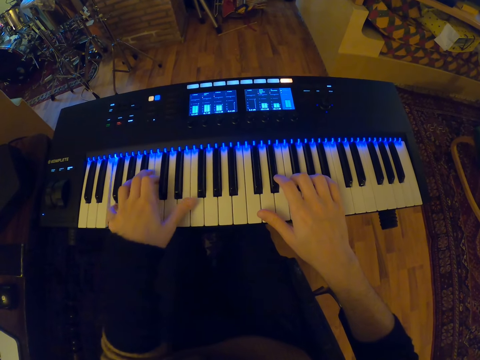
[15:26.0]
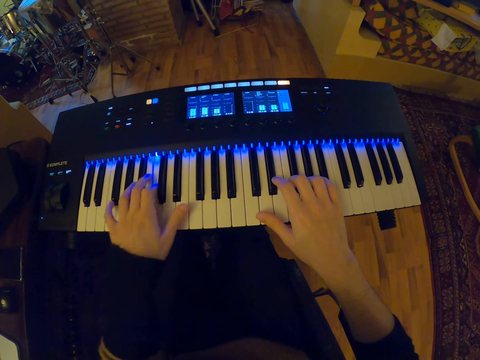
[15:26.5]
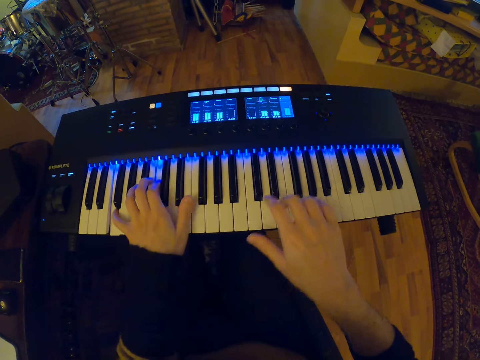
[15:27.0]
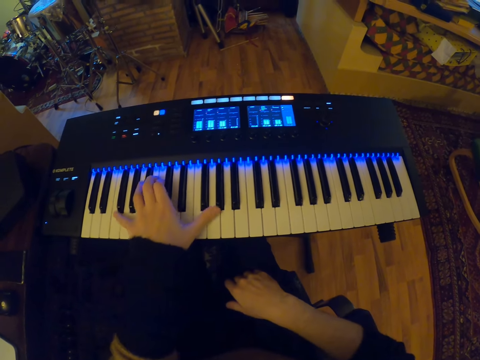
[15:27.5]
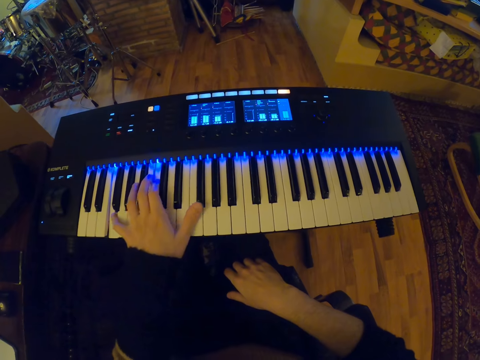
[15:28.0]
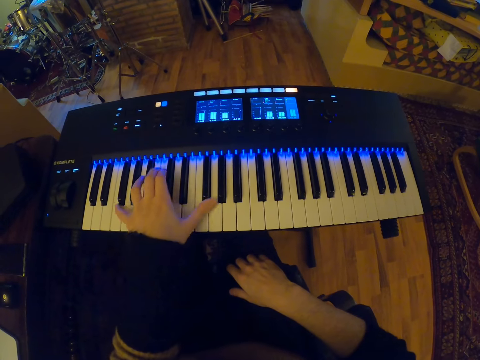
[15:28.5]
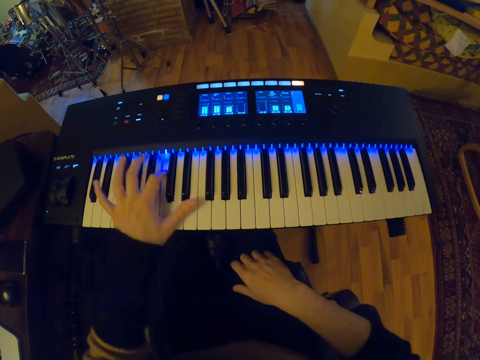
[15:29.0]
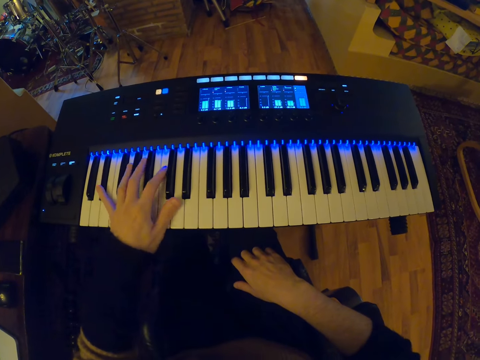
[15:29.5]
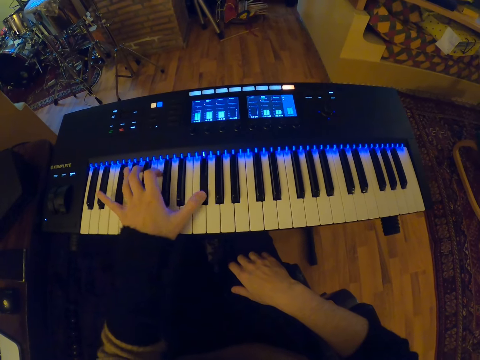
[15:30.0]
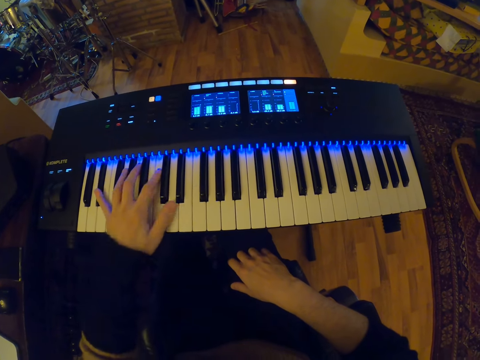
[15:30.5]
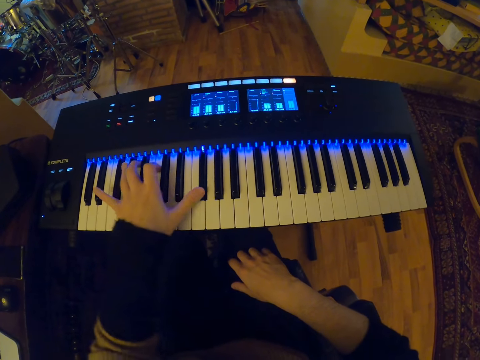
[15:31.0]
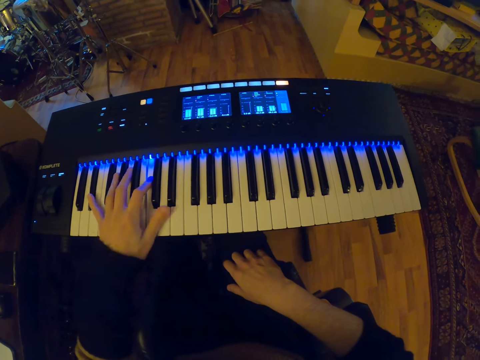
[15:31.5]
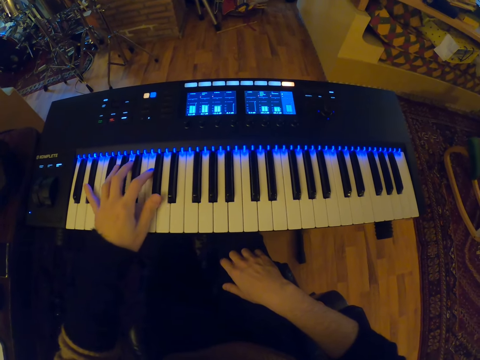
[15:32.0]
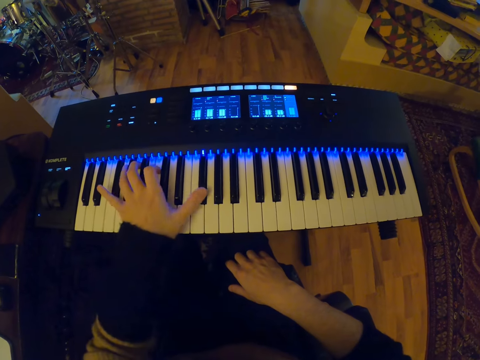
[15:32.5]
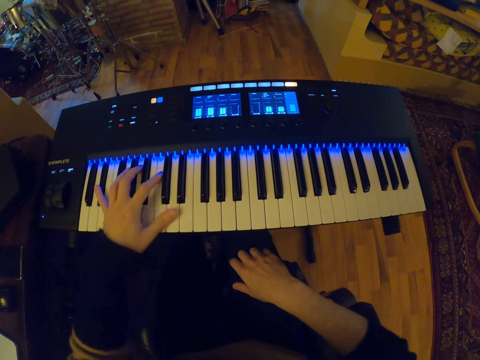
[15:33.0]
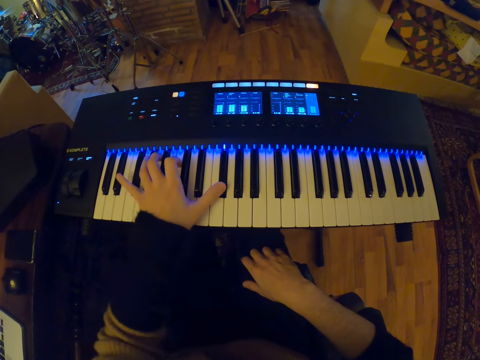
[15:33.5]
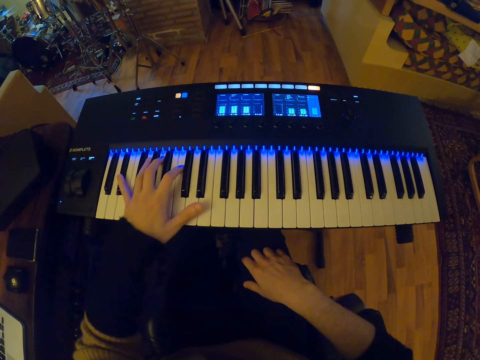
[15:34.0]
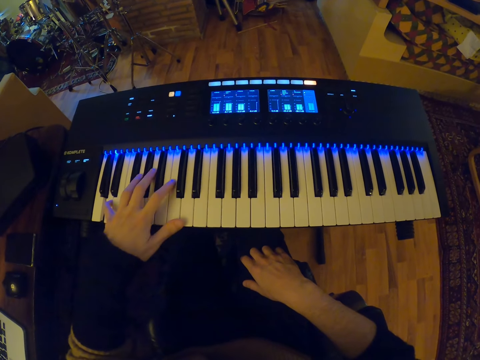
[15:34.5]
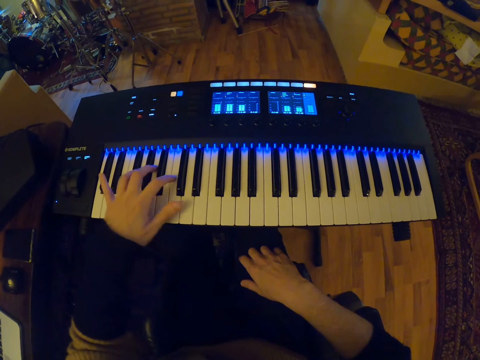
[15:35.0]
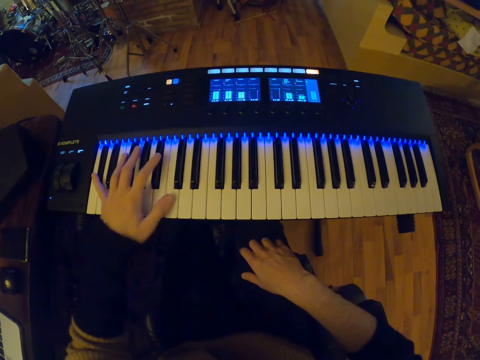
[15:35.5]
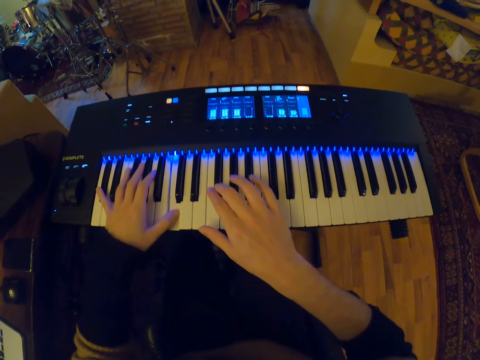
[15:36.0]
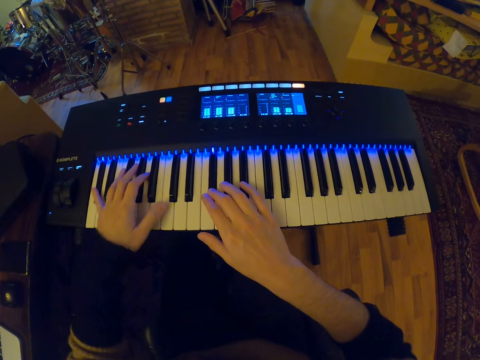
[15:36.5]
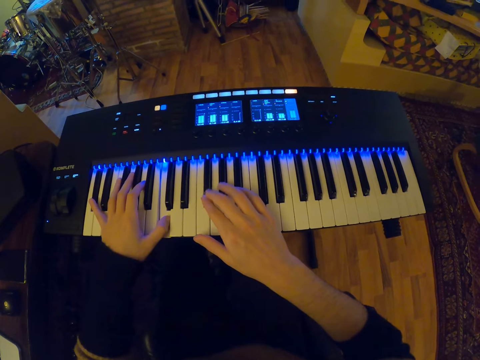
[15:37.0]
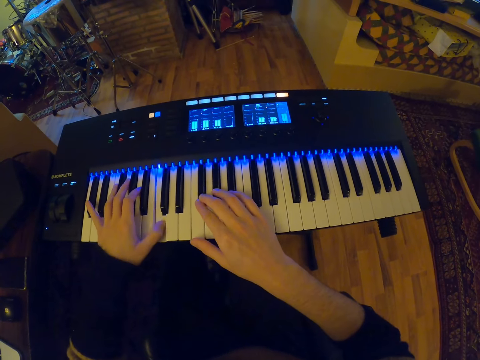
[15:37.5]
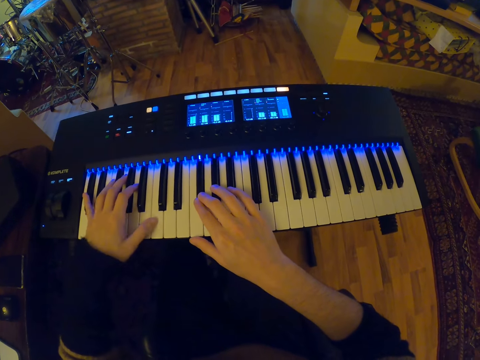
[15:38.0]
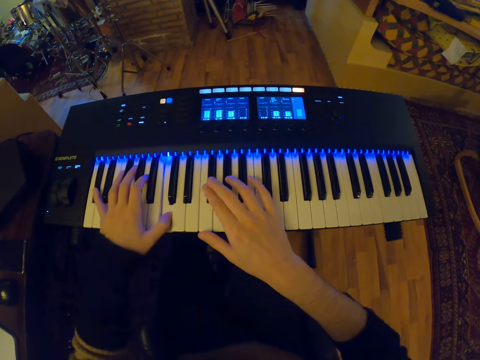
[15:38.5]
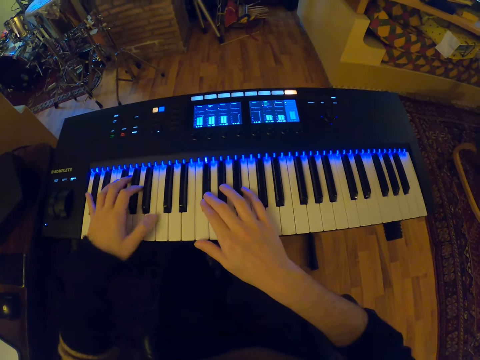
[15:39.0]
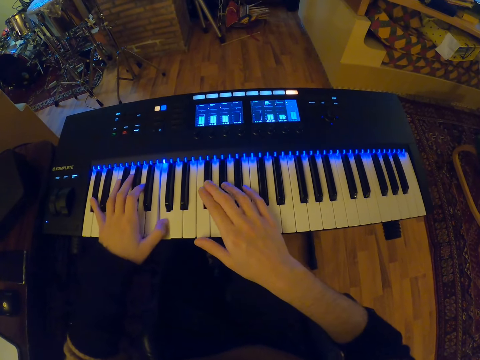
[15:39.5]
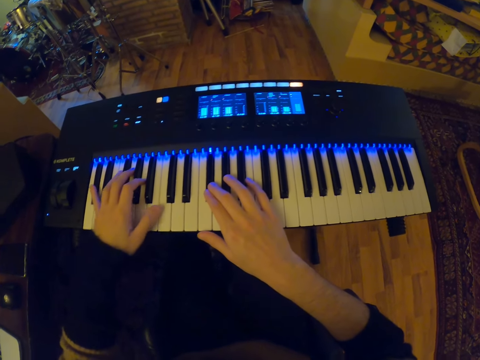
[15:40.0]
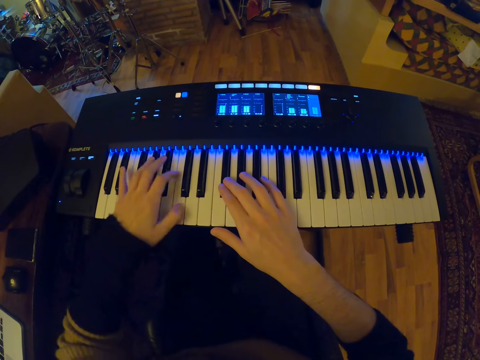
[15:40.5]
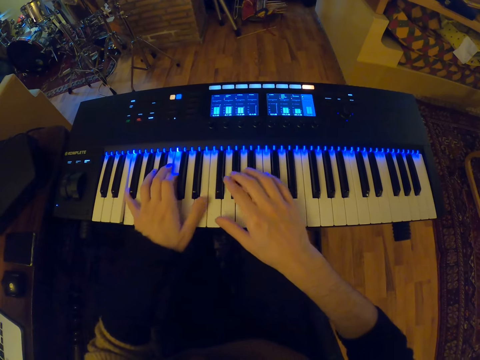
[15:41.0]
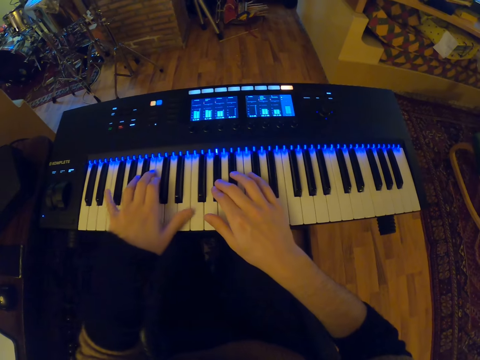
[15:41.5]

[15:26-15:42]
The camera wearer places his right hand on his thigh. He plays the piano with his left hand. He plays the keyboard piano with both hands.

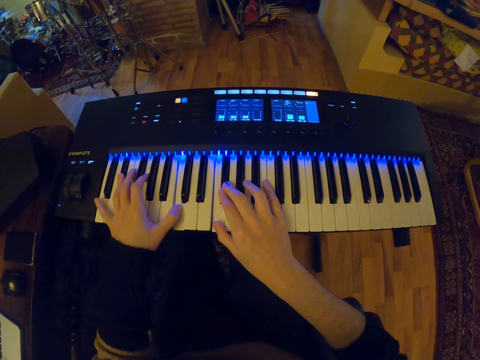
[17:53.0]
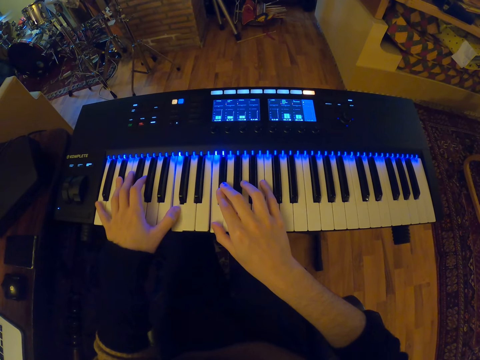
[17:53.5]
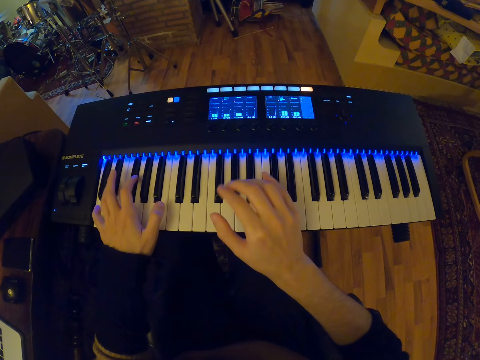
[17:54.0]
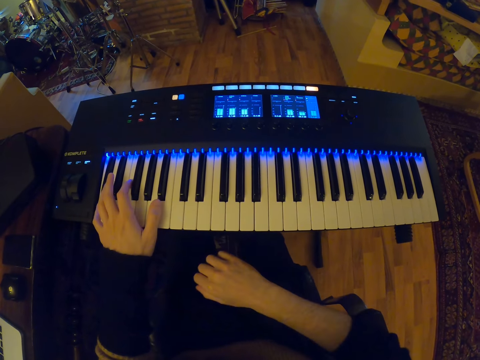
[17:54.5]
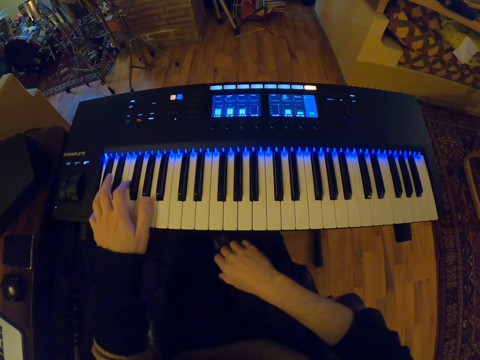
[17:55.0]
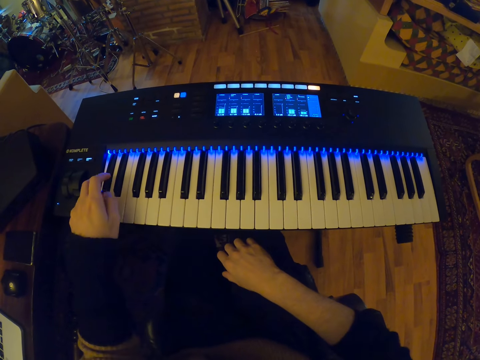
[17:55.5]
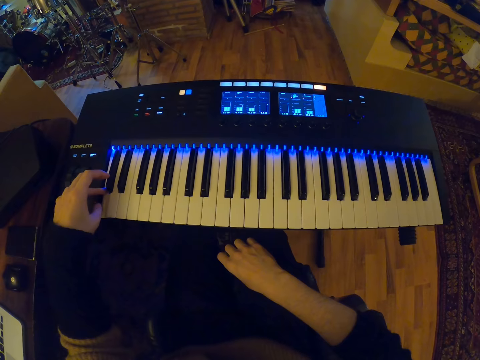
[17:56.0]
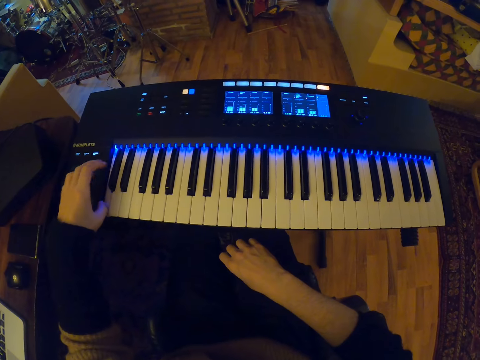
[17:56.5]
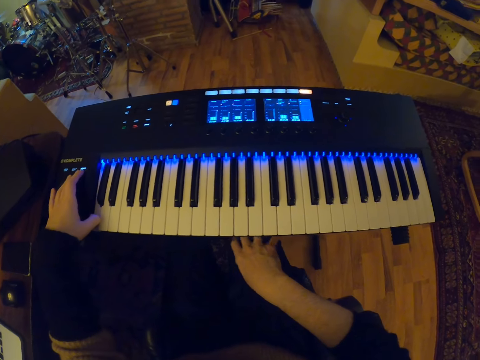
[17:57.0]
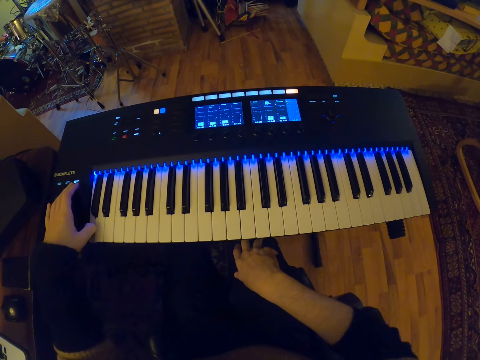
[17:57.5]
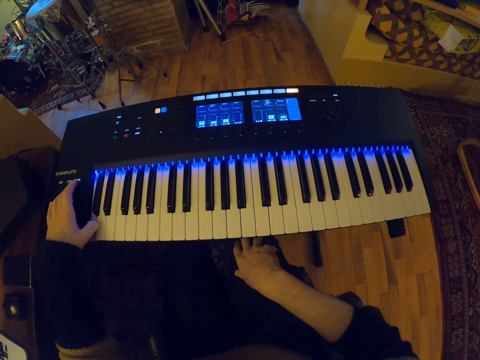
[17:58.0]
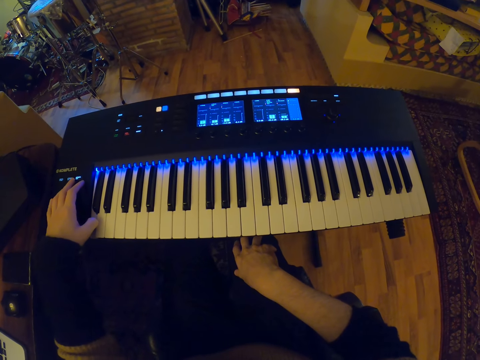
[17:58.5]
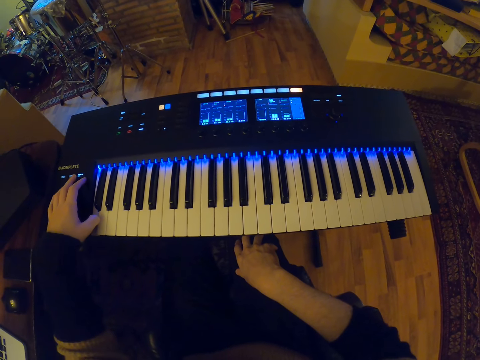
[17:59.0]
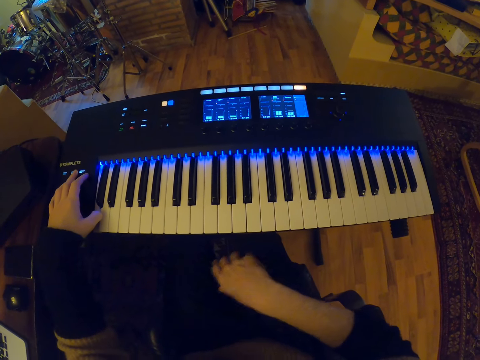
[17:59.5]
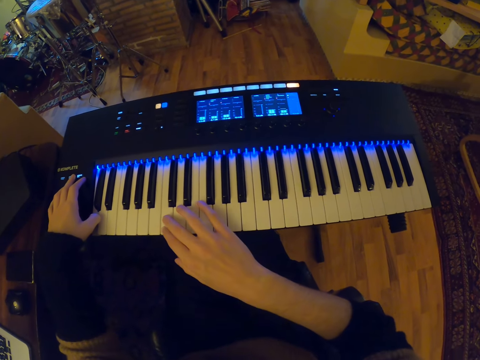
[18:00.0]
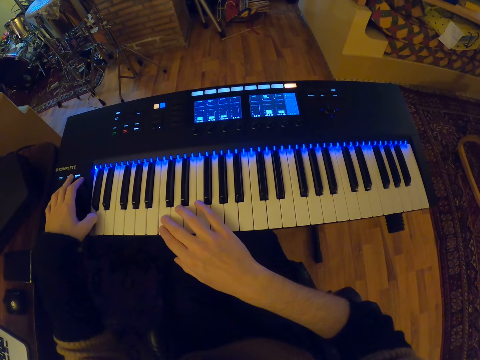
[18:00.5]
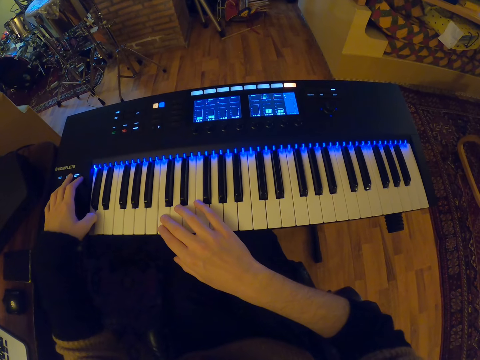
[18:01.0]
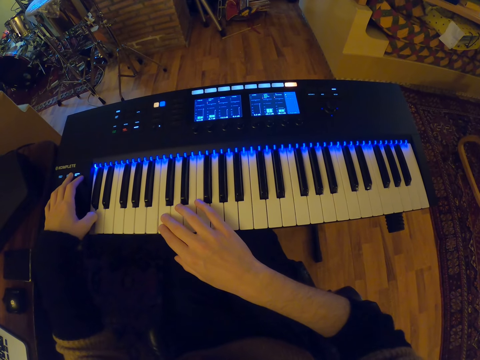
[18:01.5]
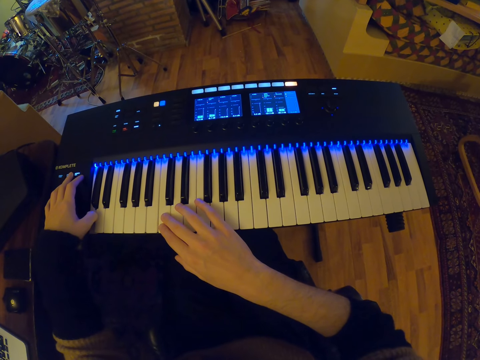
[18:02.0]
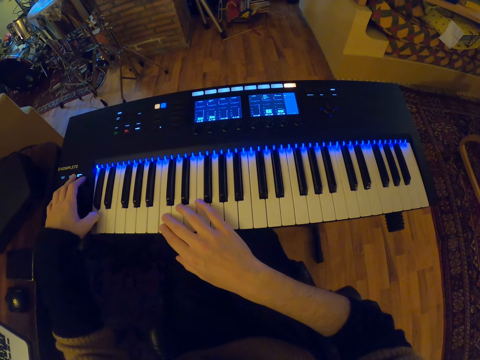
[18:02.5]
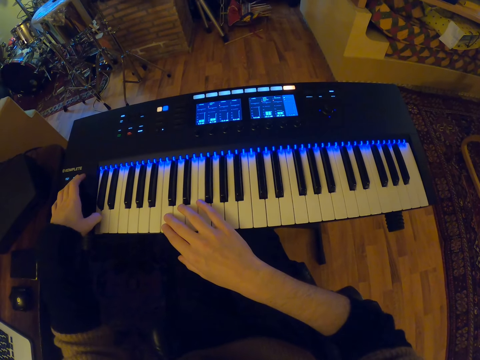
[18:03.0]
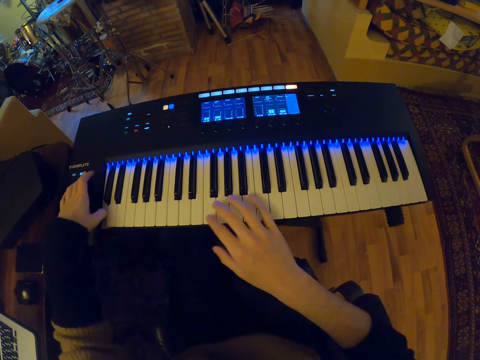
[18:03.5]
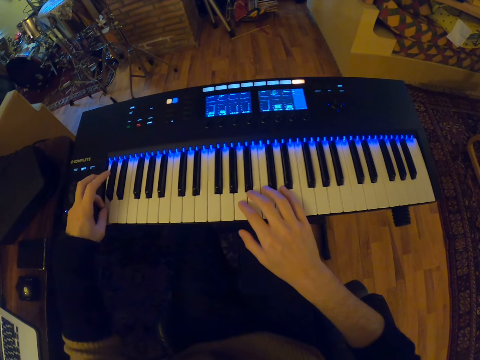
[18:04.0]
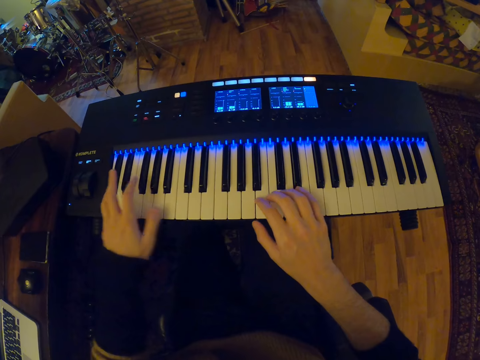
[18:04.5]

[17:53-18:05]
The camera wearer places his right hand on his thigh. He plays the keyboard piano with his left hand. He presses the keys on the piano with his left hand. He places his right hand on the keyboard.
